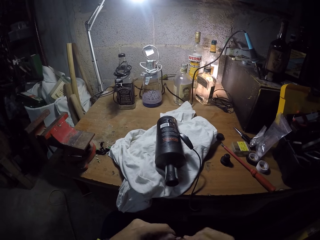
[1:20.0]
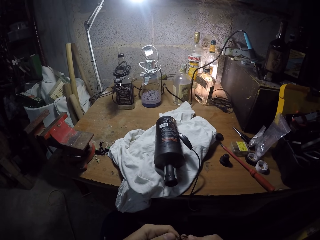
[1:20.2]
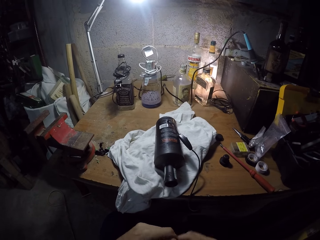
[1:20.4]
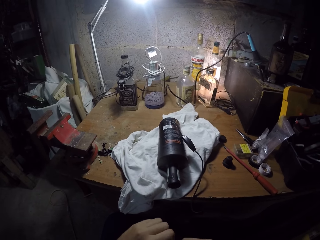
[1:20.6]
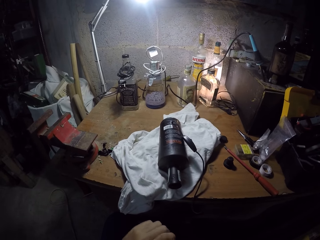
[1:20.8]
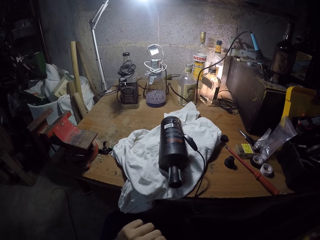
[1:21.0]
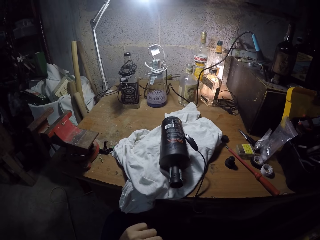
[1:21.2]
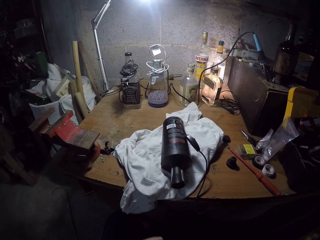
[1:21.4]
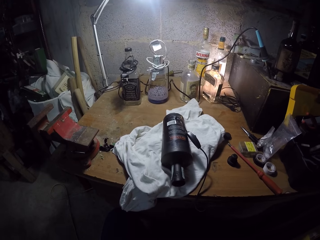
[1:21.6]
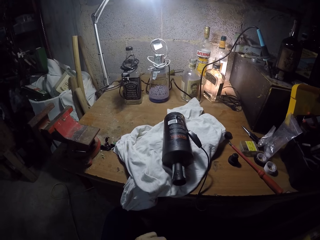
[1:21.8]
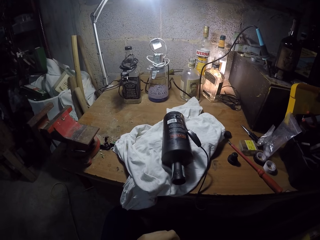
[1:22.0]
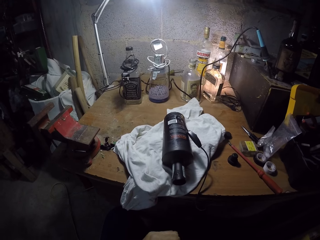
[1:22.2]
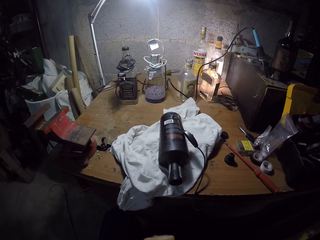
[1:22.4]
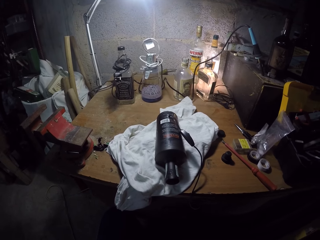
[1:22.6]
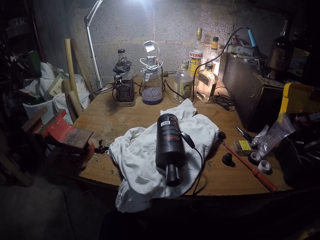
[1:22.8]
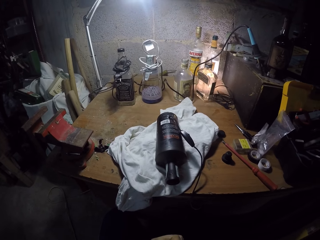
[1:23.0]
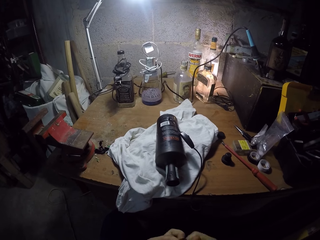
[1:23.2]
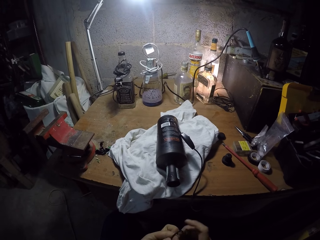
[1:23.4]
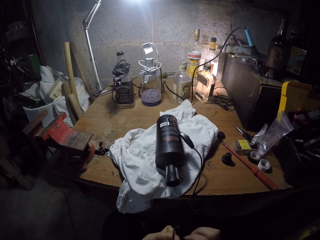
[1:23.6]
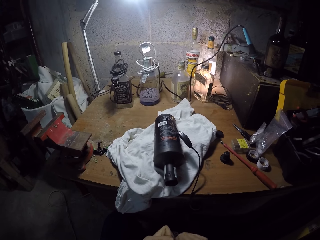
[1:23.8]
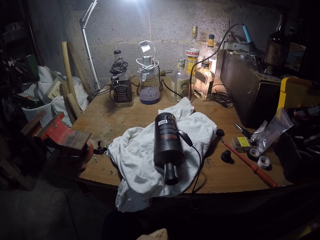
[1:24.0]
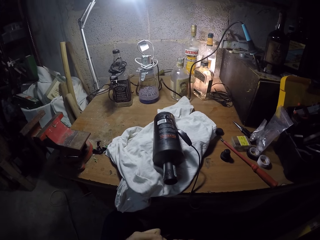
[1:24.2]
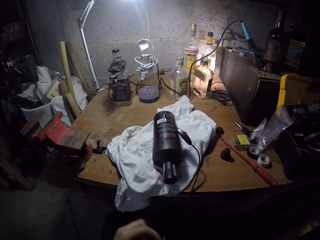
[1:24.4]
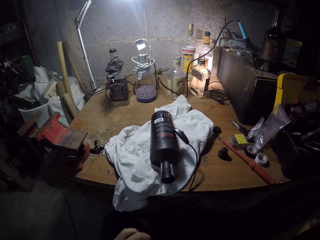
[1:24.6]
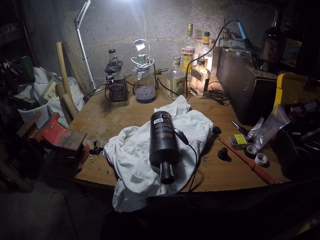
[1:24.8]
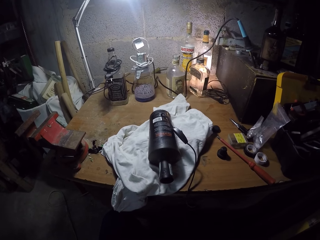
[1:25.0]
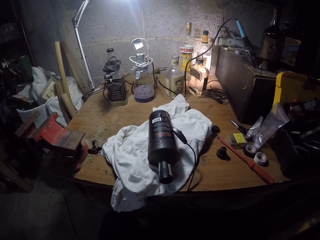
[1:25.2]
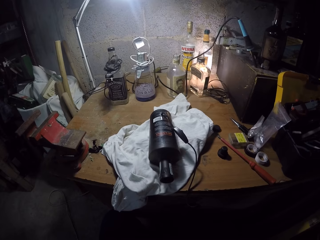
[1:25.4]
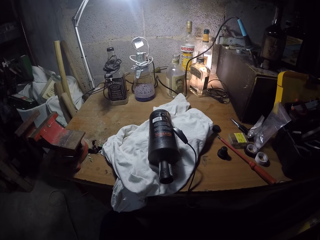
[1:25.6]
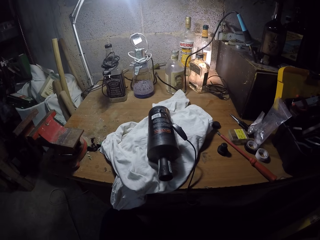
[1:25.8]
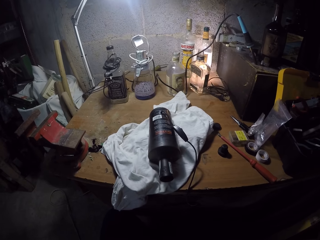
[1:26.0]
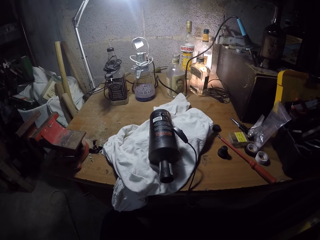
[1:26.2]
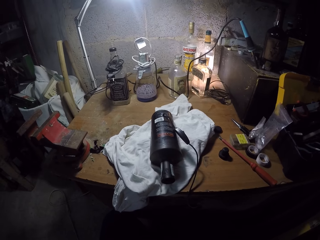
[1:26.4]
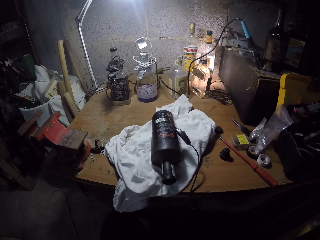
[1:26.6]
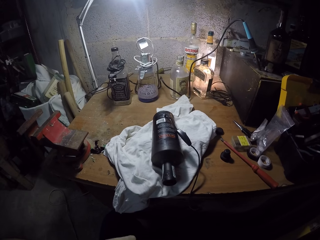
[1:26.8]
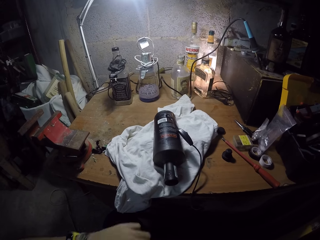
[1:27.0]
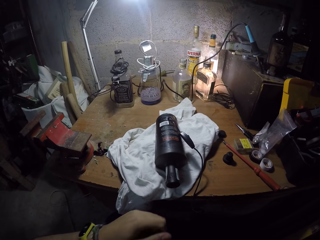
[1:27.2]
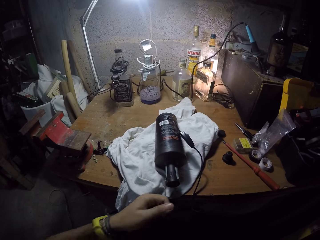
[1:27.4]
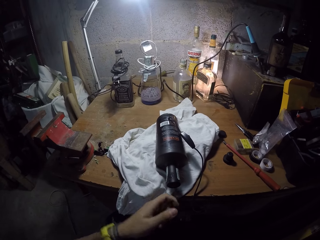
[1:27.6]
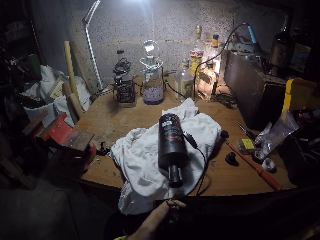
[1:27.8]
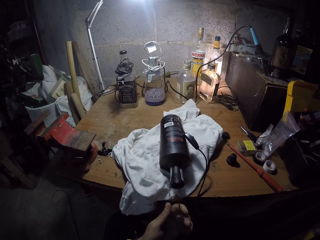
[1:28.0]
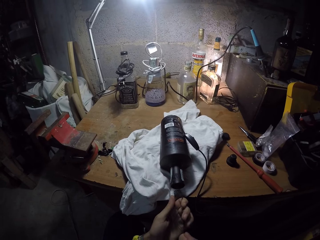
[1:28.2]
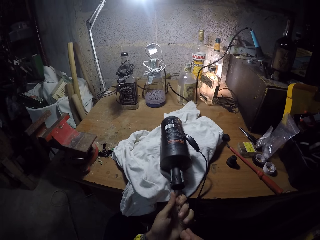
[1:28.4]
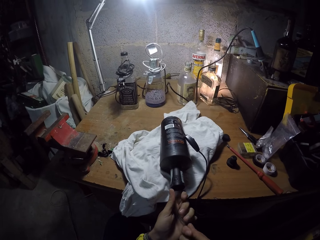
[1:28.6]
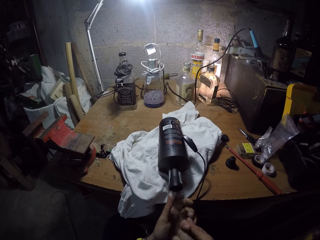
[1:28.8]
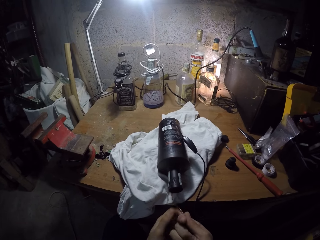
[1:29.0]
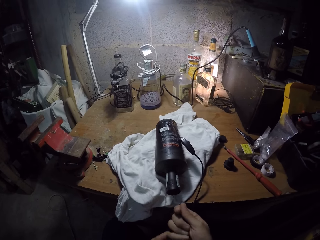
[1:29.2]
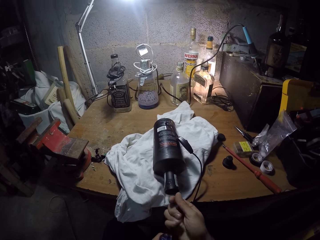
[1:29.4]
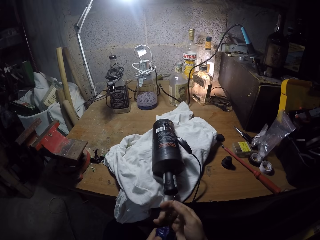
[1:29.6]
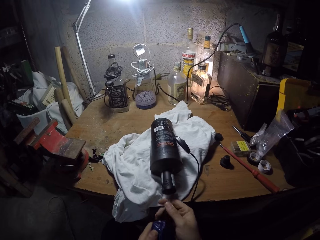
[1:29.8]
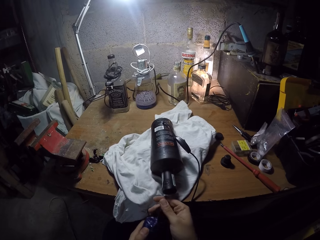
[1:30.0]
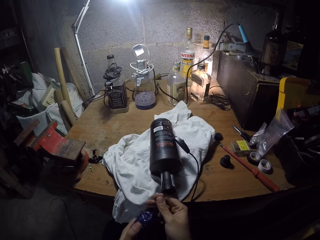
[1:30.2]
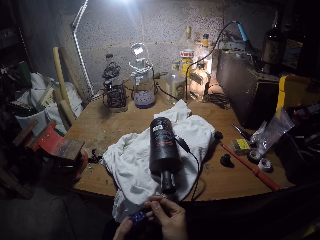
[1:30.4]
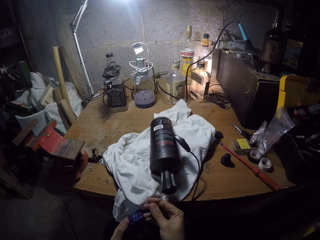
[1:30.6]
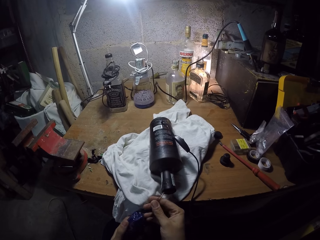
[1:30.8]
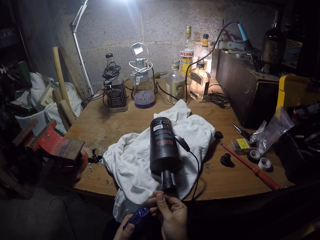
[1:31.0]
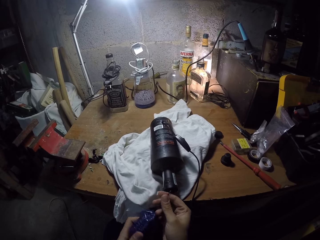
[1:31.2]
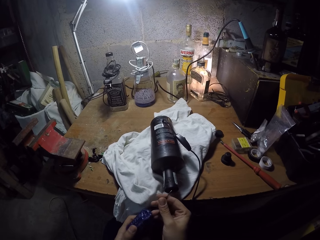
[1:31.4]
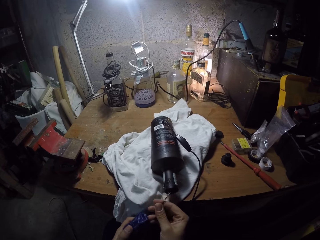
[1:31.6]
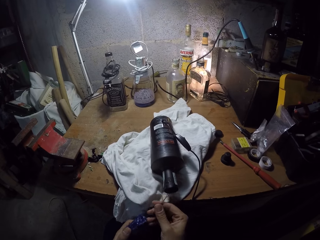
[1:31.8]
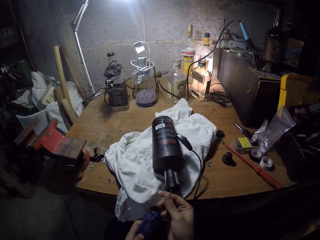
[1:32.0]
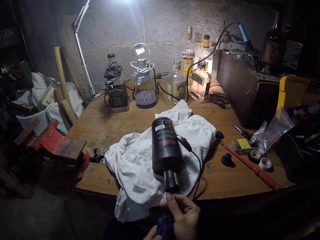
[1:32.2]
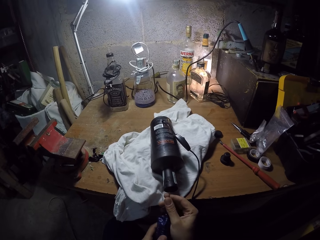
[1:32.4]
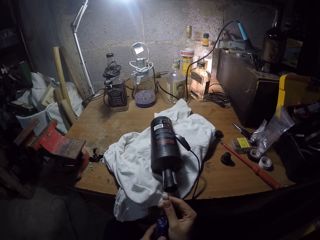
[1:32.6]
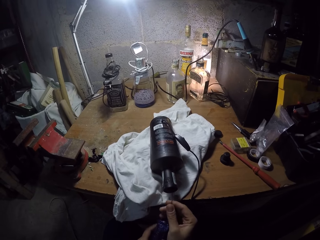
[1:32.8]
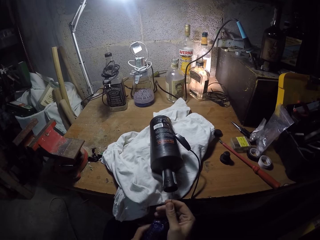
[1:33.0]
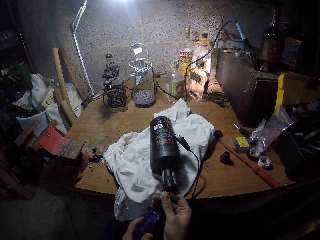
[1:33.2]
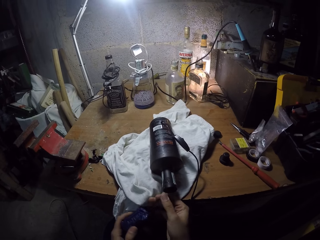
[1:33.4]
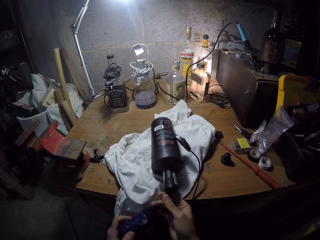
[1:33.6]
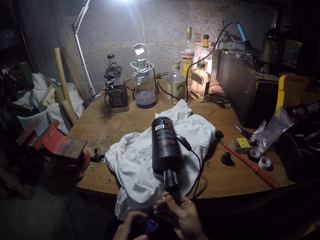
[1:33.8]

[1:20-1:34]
The camera wearer inserts solder wire inside the bottle with his hands.

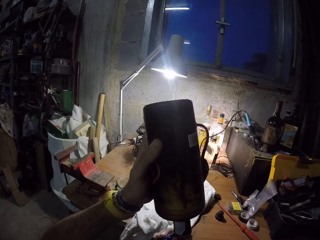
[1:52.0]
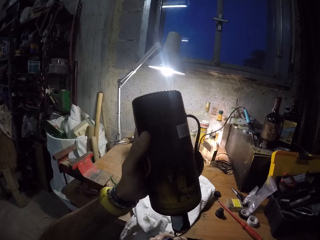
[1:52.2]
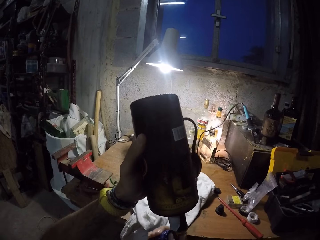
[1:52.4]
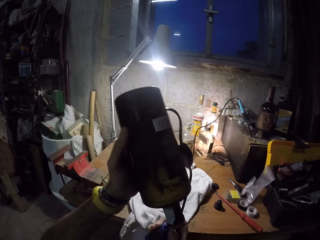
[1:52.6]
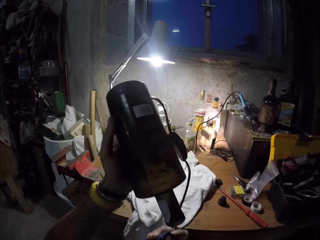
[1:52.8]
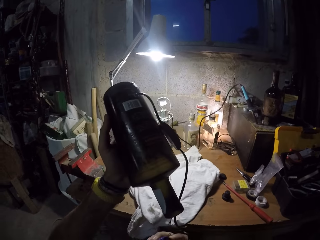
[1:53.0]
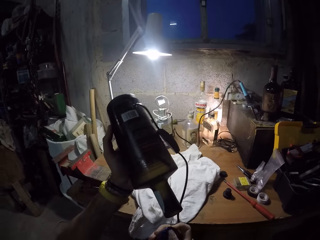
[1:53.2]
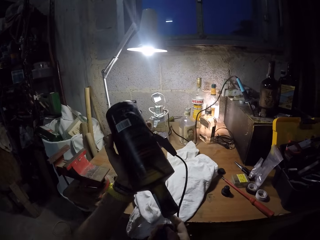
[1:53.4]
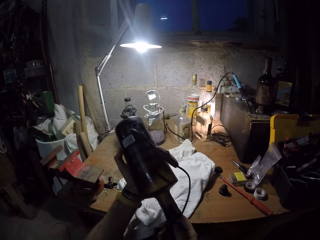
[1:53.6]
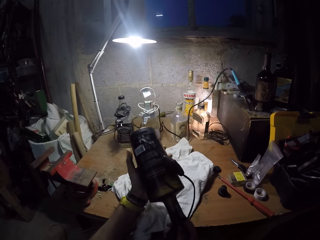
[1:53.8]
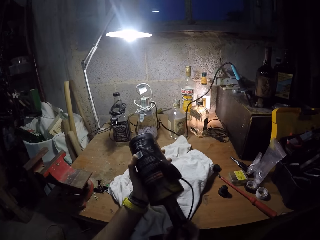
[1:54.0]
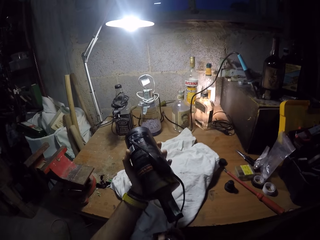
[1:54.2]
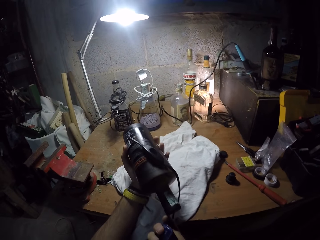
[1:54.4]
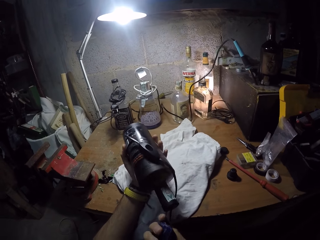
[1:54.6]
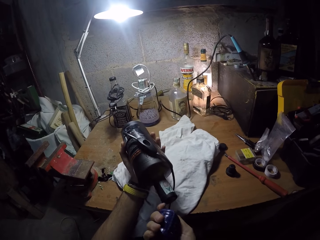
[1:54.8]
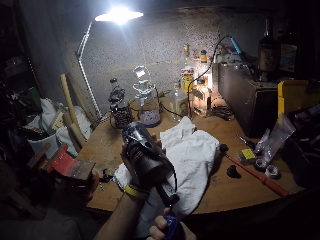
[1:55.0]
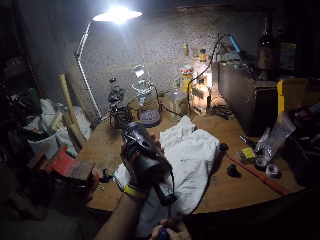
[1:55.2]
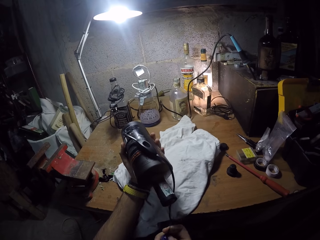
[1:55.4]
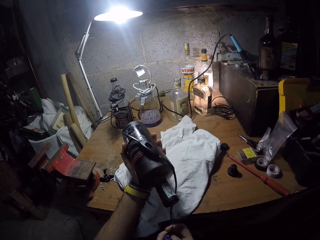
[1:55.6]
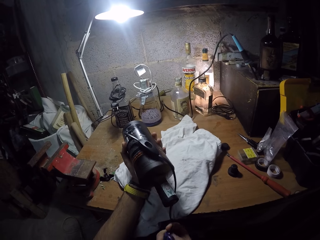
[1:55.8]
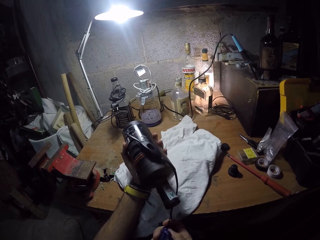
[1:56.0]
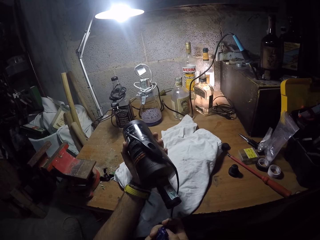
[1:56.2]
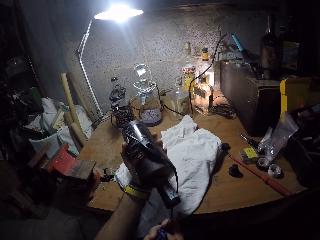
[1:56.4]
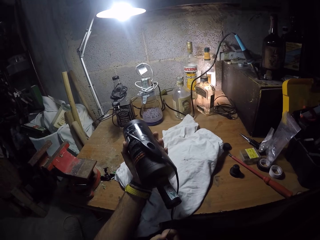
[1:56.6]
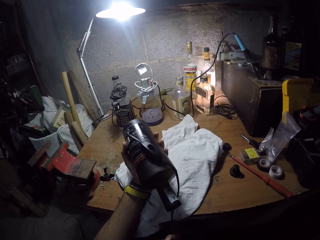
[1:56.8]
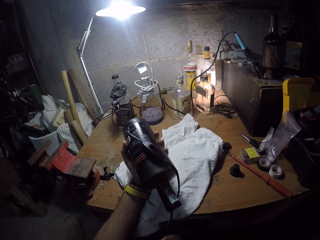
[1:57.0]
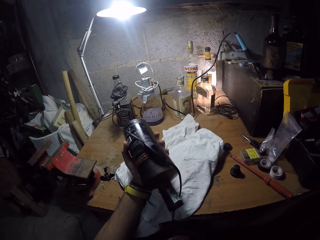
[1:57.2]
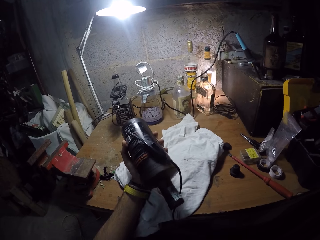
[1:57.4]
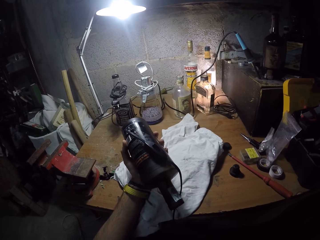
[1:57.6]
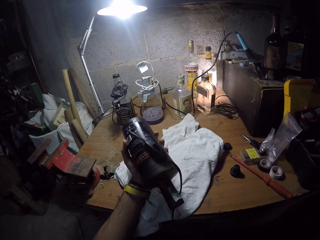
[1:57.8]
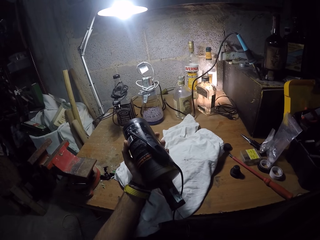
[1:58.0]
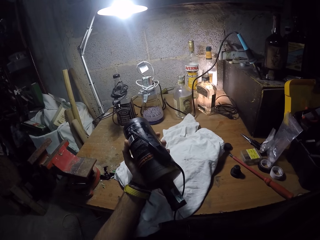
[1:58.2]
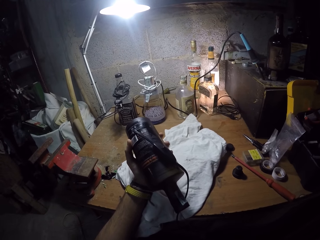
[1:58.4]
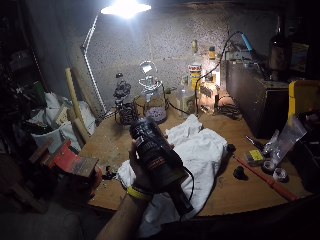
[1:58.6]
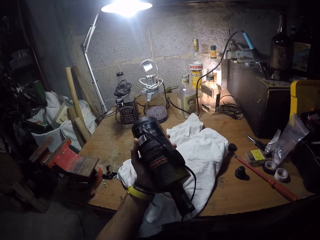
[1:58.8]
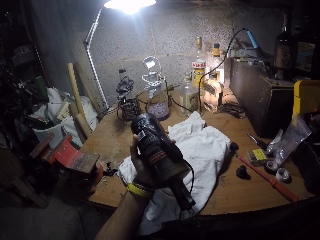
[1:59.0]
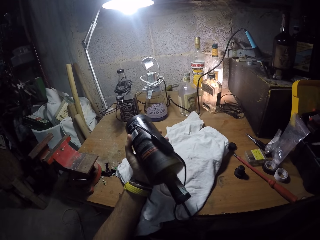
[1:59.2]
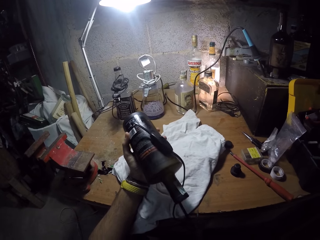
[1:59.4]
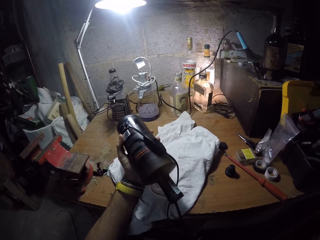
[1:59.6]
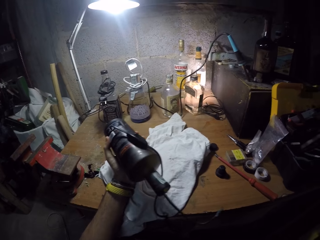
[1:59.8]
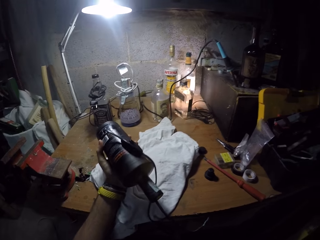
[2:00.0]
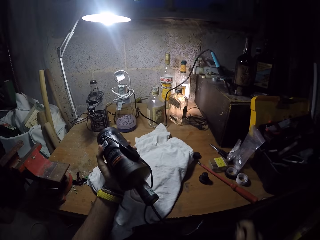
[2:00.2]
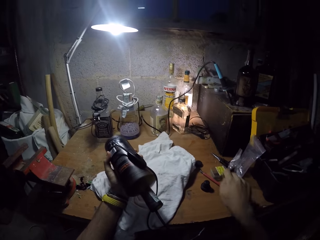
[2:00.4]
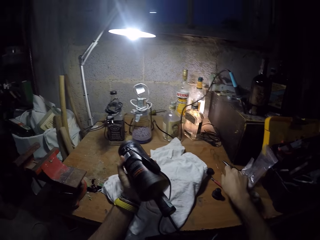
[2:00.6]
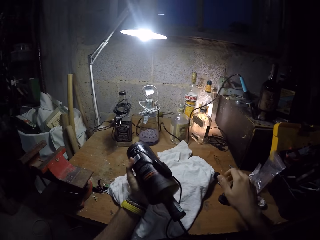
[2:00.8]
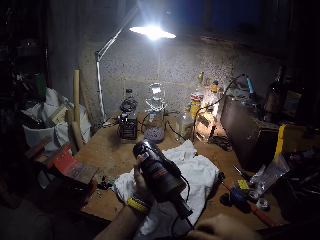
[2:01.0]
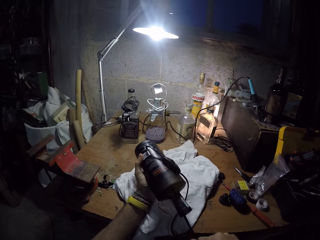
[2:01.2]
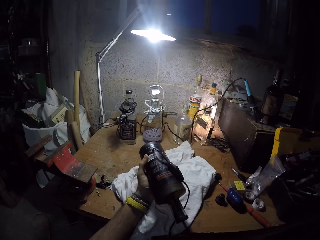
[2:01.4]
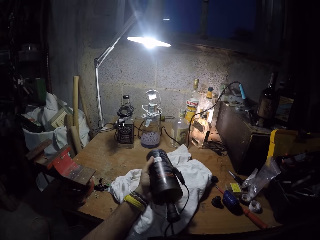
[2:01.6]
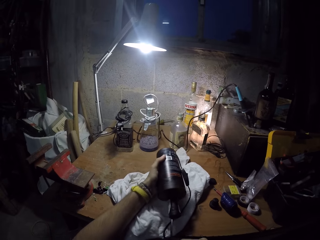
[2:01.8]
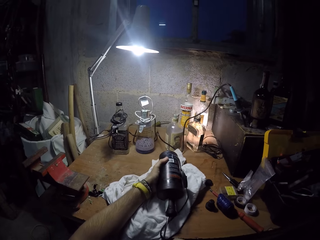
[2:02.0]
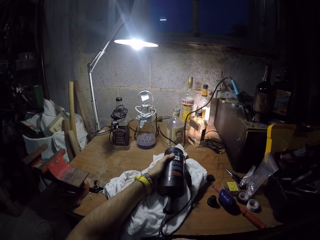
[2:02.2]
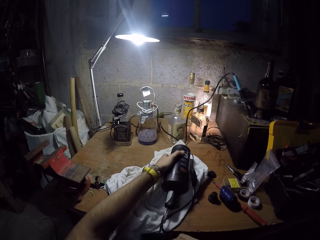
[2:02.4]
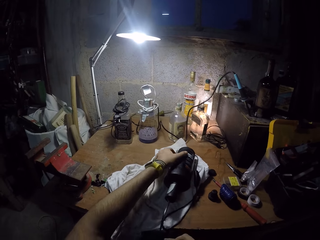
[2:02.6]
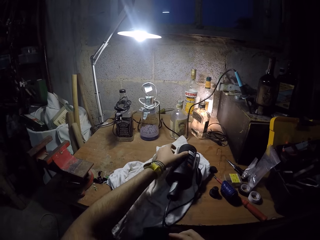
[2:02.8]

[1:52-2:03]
The camera wearer pulls out the wires from the bottle with his right hand. He lowers the bottle to the table with his left hand. He drops the box of wires or solder wire on the table with his right hand. He pulls out the cable wire from the bottle with his right hand. He puts the bottle on the cloth on the table with his left hand.
